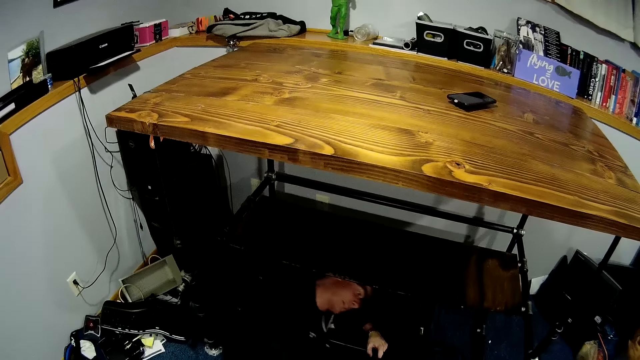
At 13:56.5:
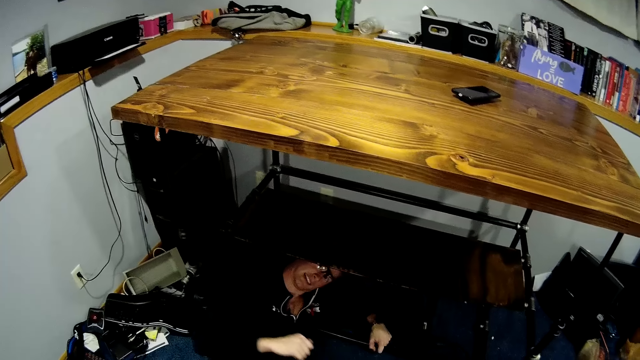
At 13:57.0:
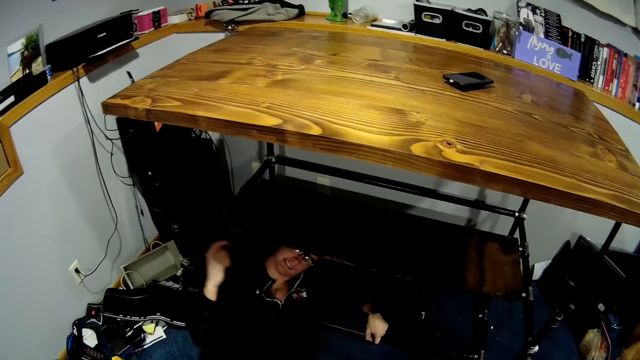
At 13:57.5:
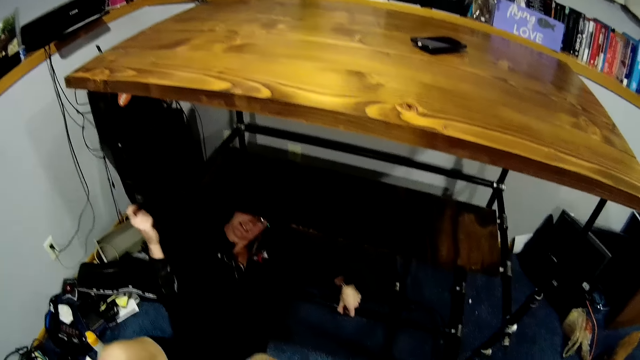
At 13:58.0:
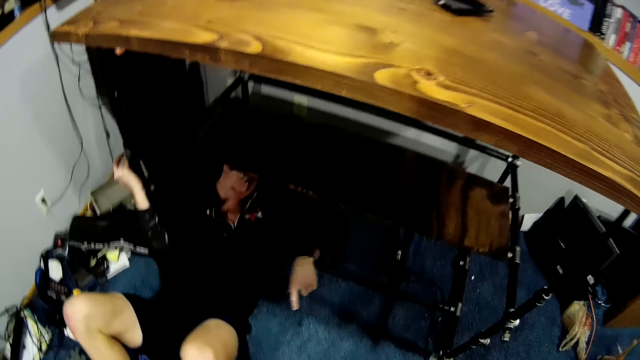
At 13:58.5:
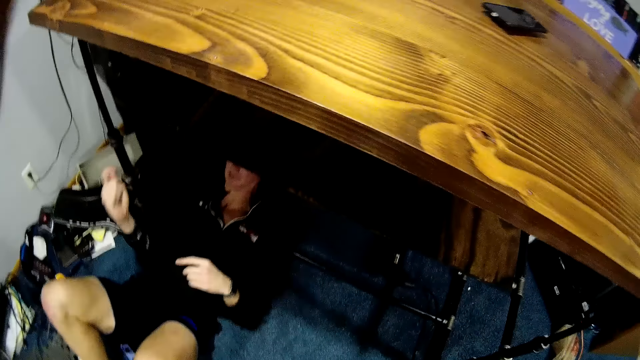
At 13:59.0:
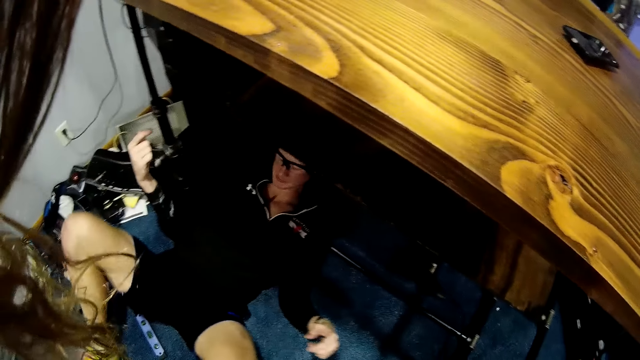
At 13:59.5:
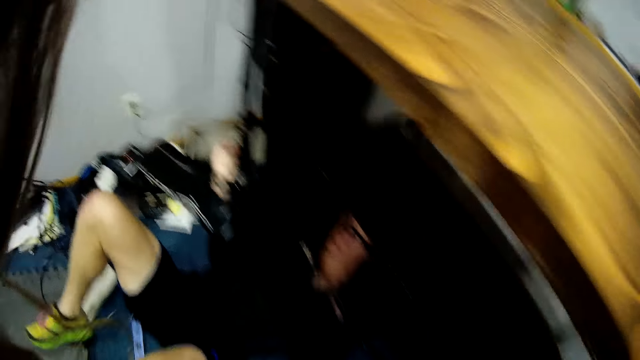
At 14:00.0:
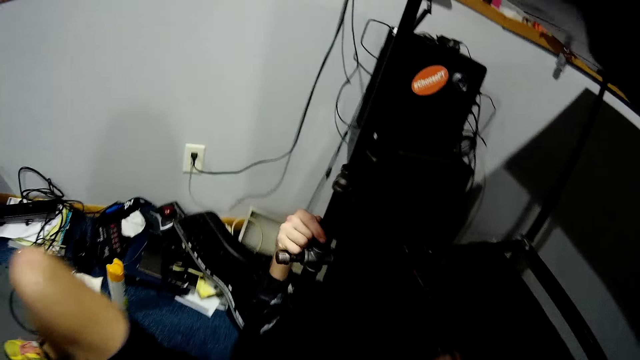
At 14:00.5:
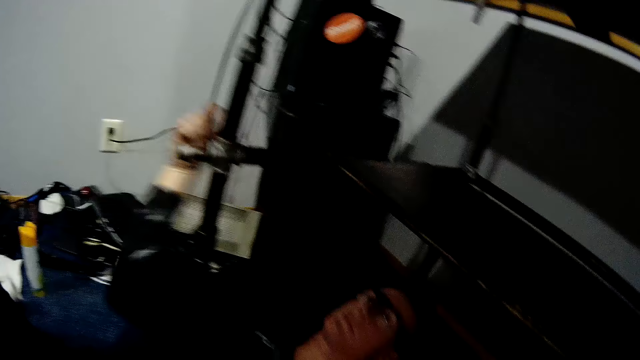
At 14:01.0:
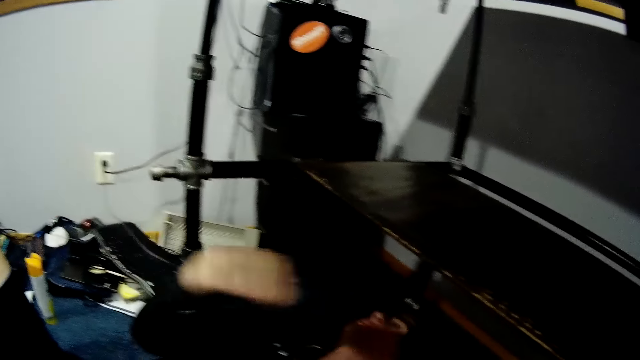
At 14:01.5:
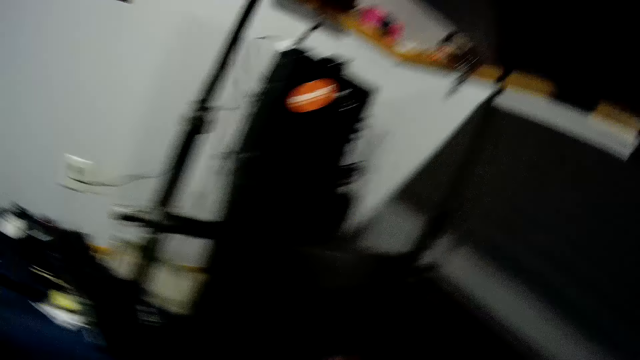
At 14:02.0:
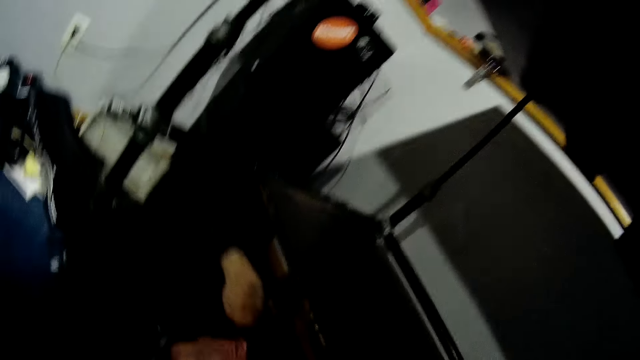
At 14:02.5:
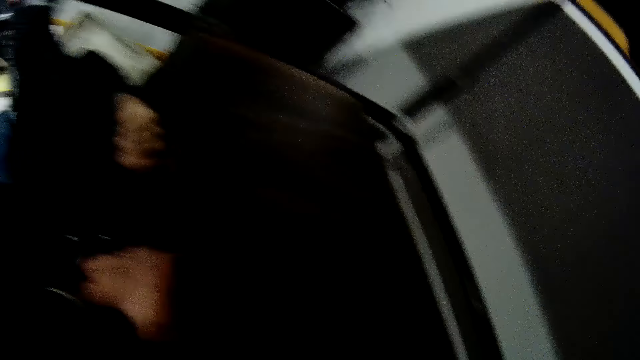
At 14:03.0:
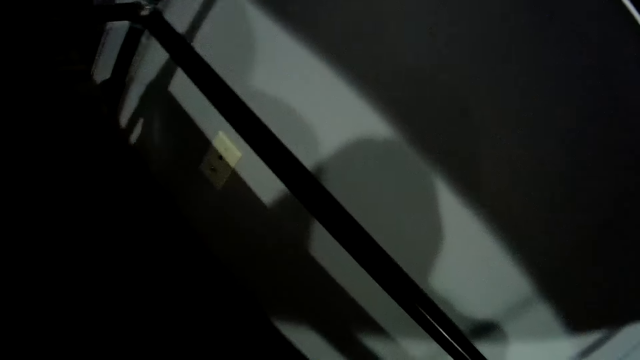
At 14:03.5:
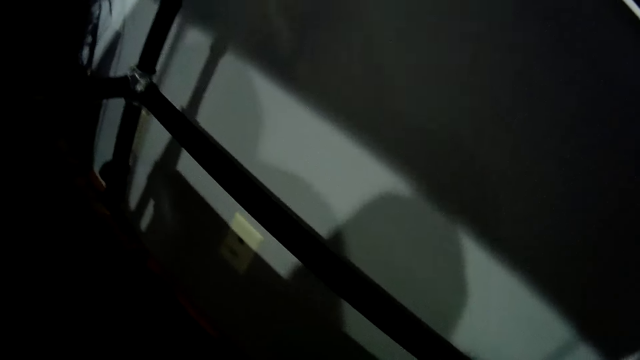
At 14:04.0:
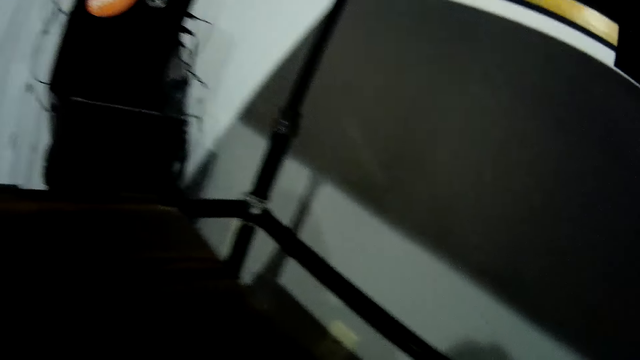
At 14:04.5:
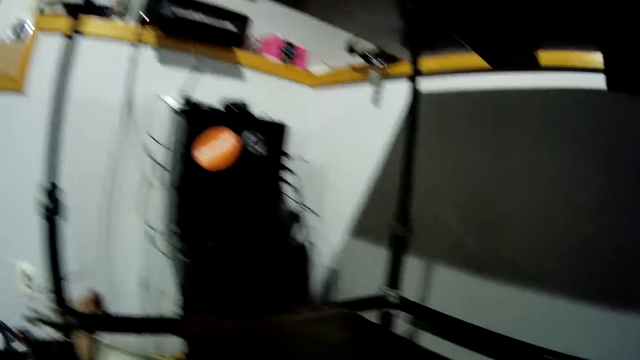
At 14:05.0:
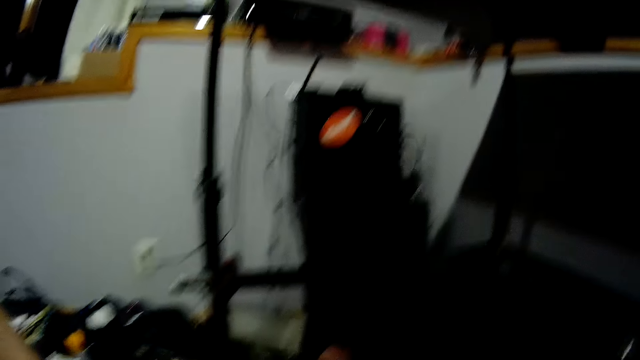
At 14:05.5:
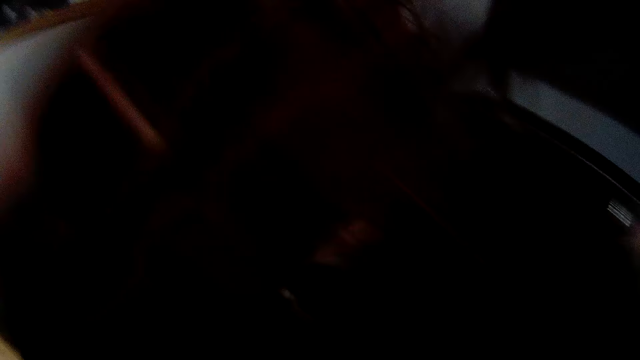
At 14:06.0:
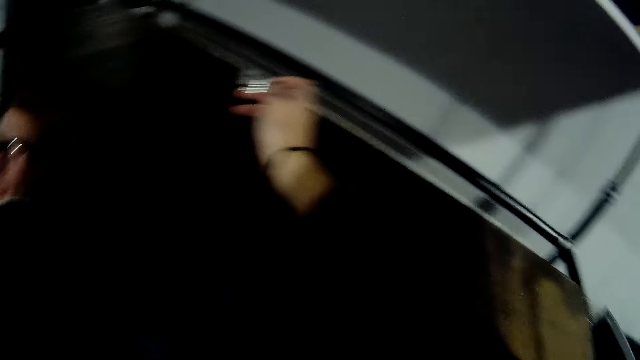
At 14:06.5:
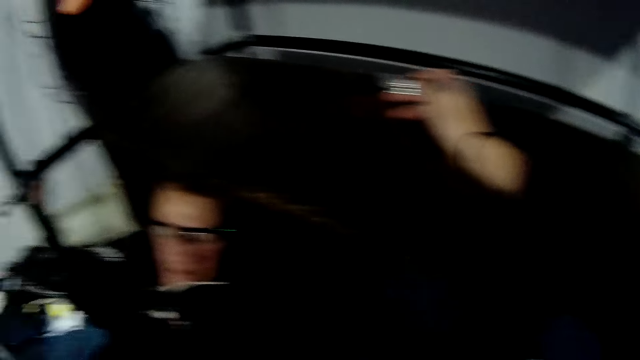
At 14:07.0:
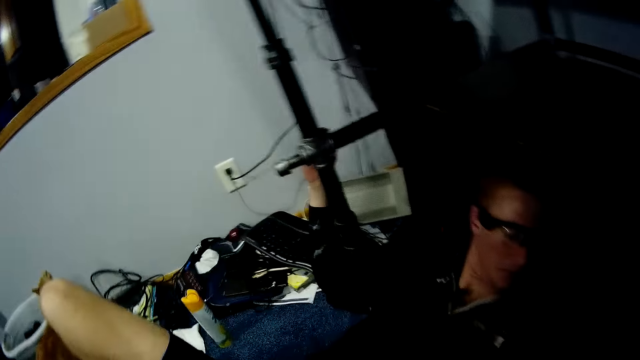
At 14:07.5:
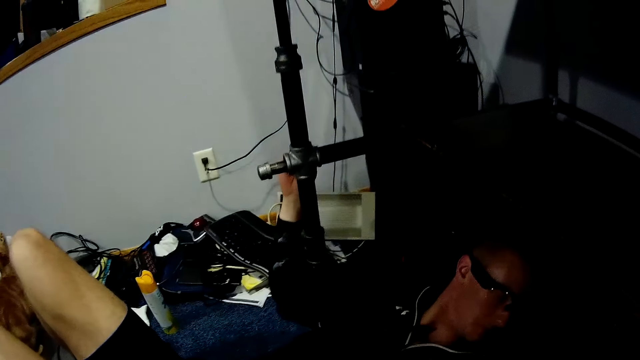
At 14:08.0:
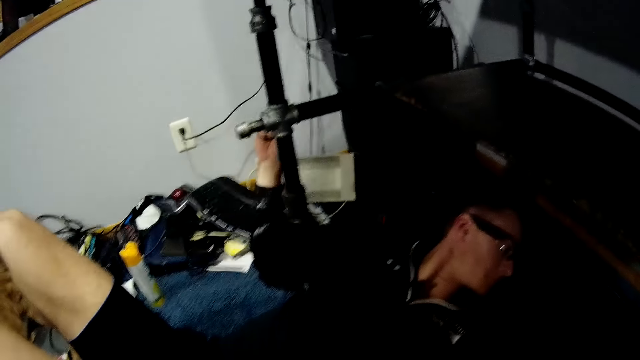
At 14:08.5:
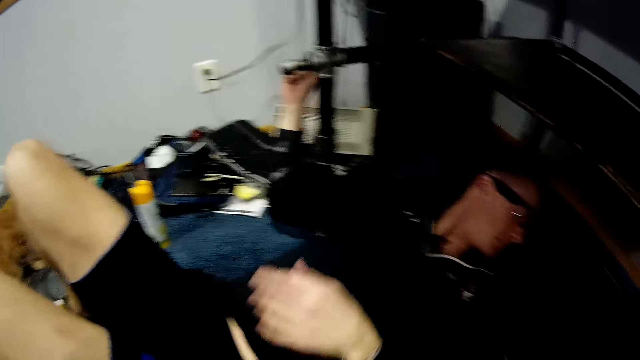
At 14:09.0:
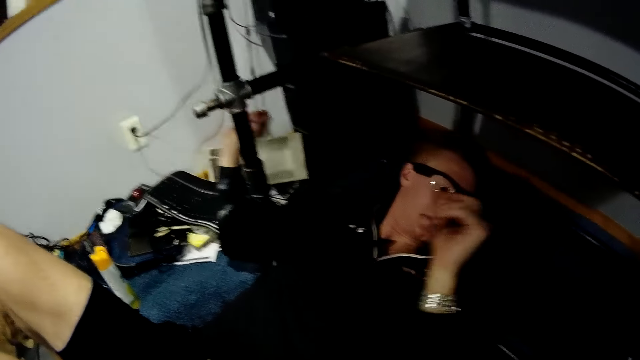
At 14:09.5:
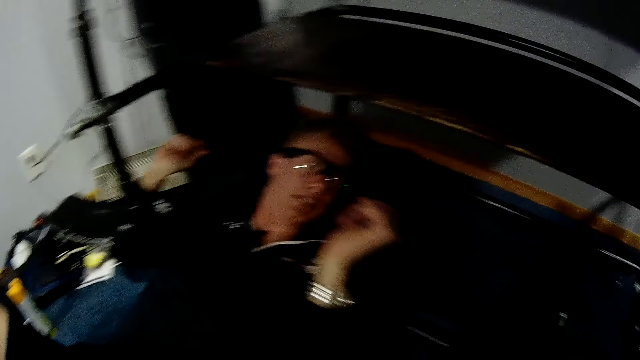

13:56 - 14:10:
A man lies under the table and holds the edge of the table with his right hand. The man pushes the metal rod. The camera wearer places her right hand on a wooden slab in the table. She holds the bolt.

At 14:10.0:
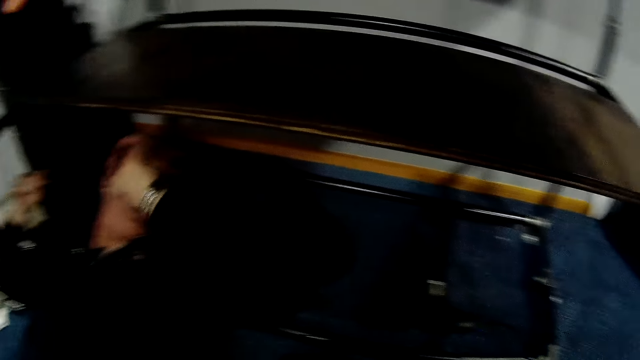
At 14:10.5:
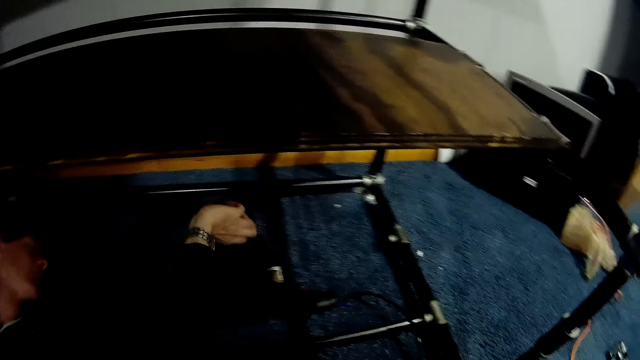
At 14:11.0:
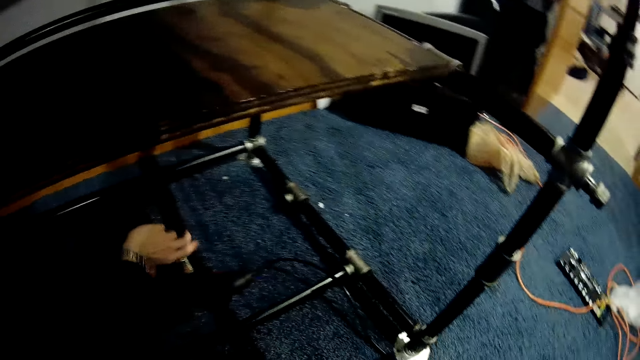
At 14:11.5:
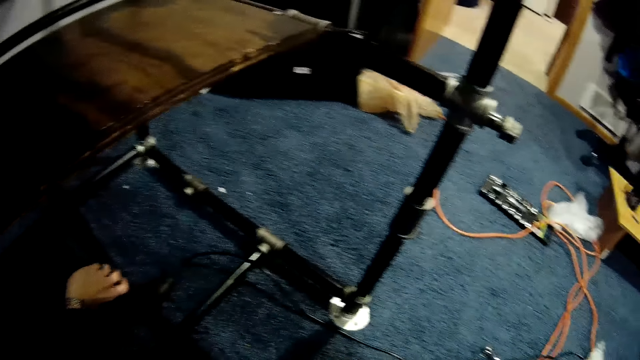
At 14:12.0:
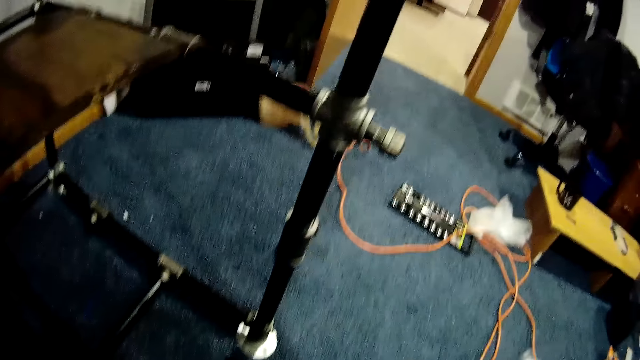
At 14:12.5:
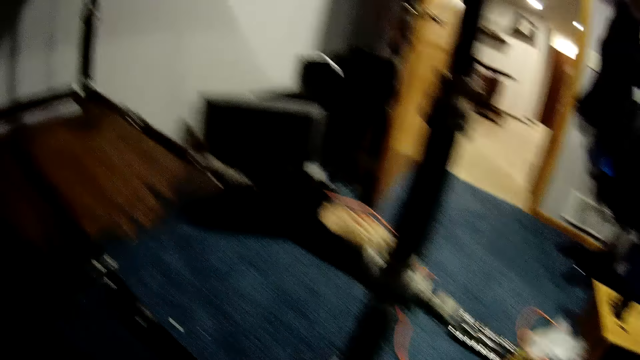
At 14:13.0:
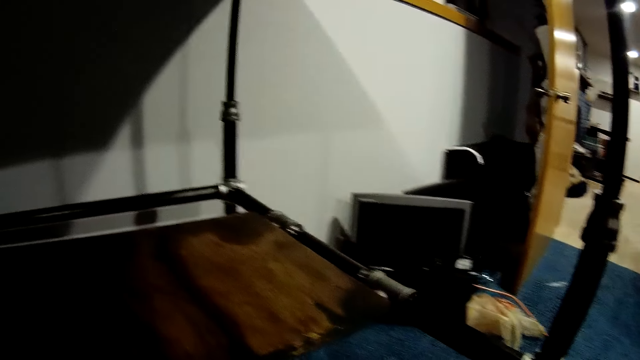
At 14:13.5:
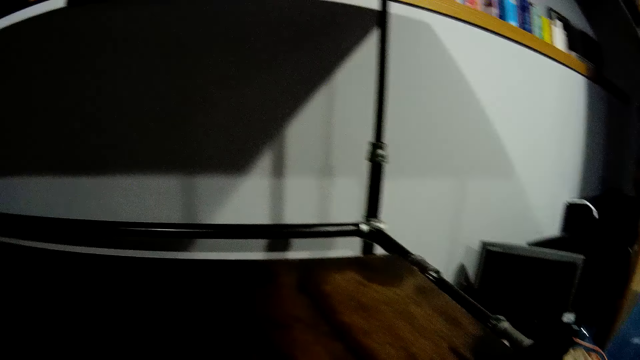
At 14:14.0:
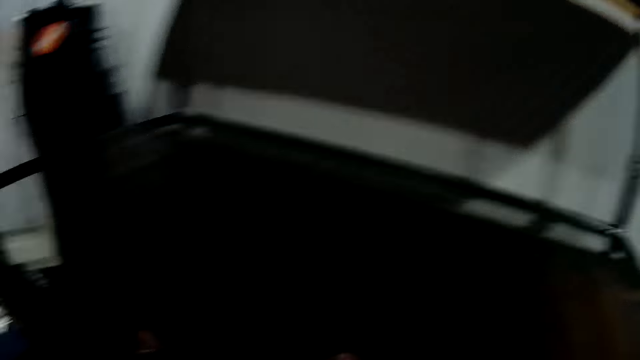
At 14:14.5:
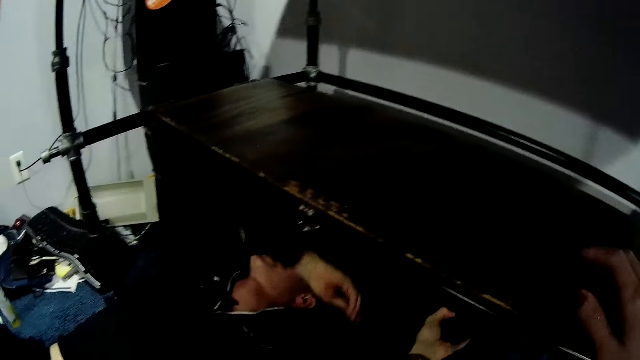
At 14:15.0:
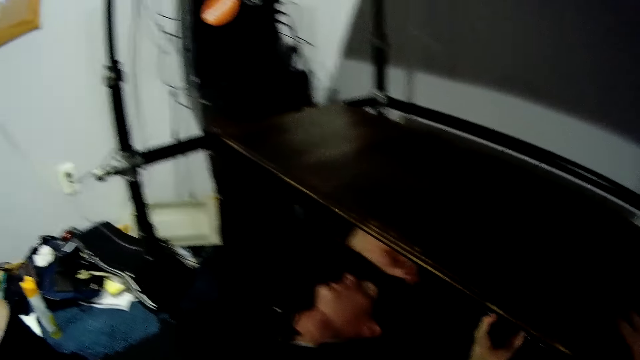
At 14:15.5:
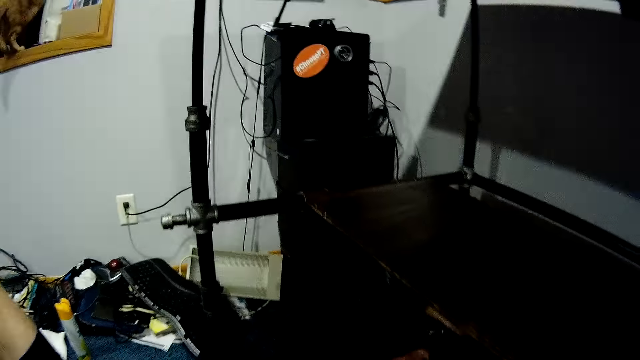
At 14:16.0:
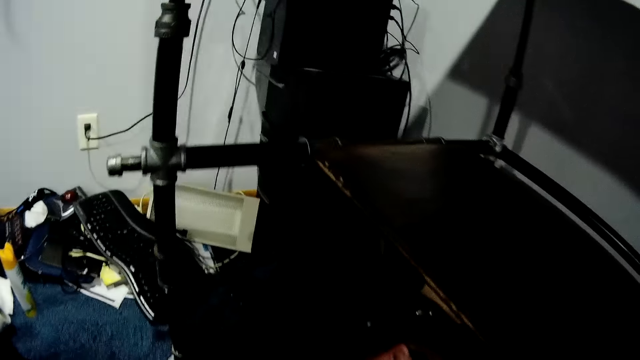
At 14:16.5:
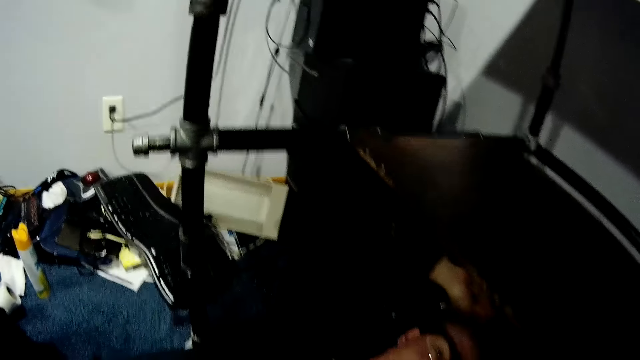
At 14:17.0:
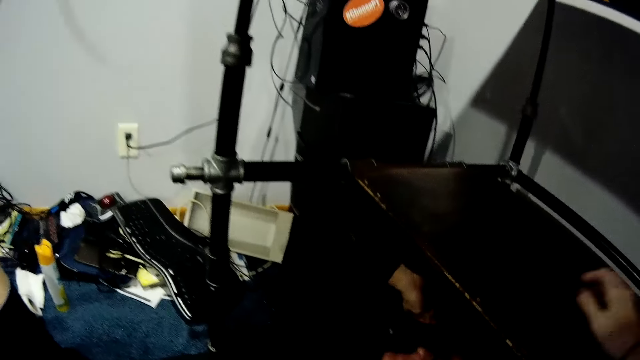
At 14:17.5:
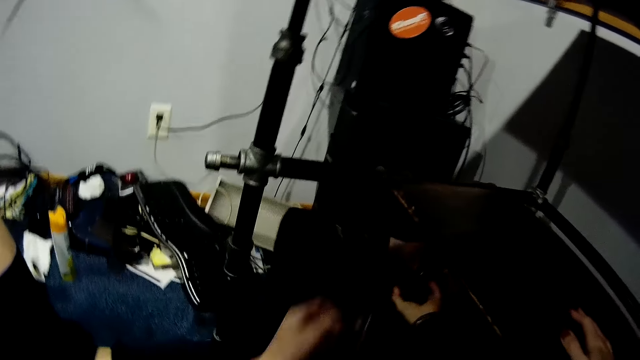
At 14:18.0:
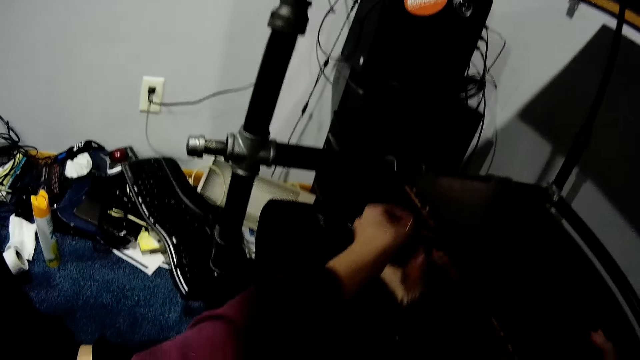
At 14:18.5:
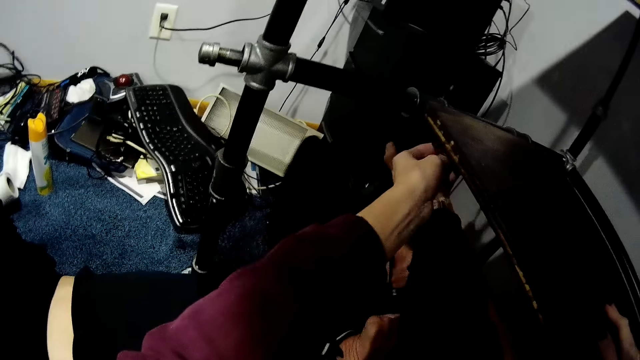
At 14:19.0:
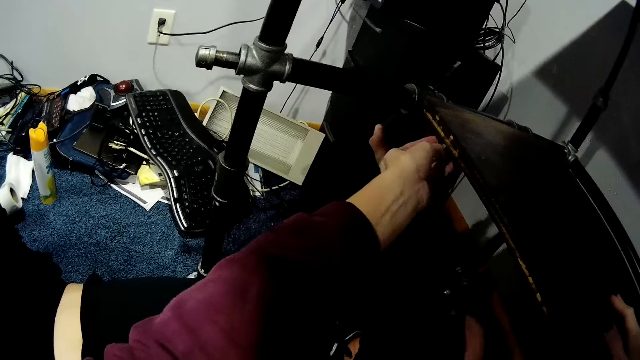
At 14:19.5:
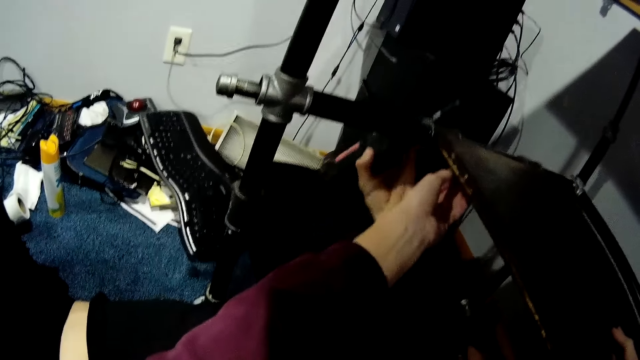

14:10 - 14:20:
The camera wearer picks up something from the carpet. A man holds an electric drill in both hands. The camera wearer places a bolt under the wooden slab in the table with her left hand. The man puts something on the shelf.
